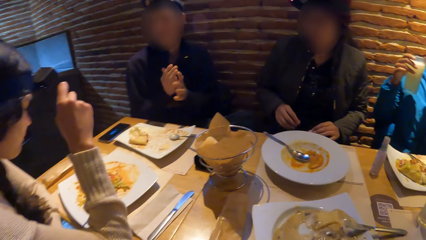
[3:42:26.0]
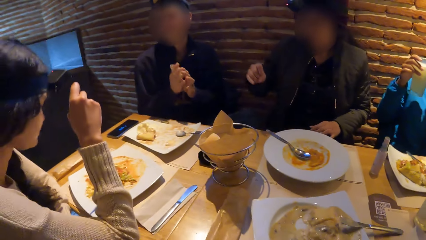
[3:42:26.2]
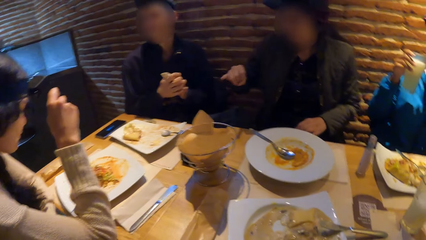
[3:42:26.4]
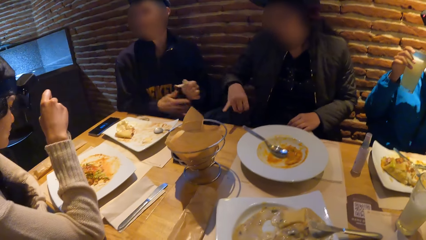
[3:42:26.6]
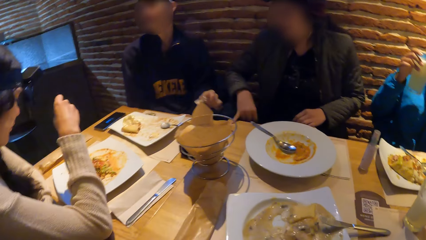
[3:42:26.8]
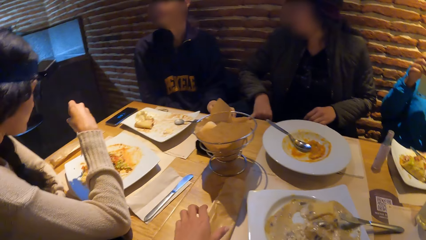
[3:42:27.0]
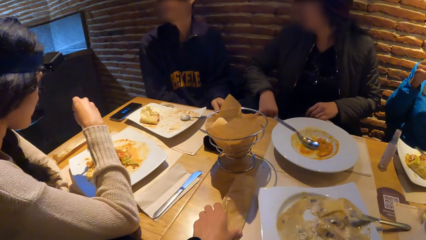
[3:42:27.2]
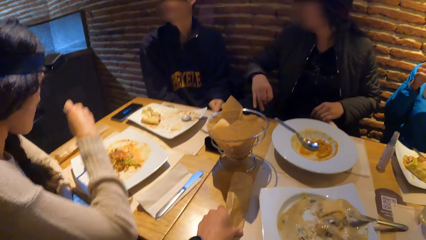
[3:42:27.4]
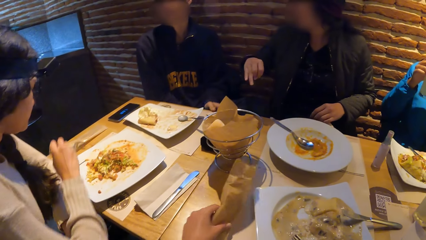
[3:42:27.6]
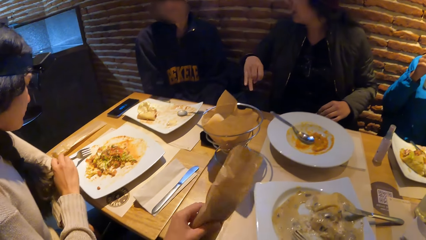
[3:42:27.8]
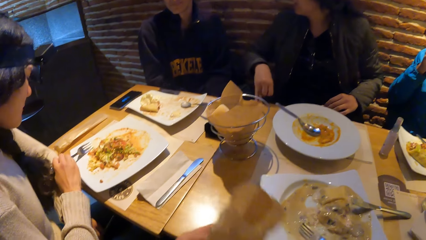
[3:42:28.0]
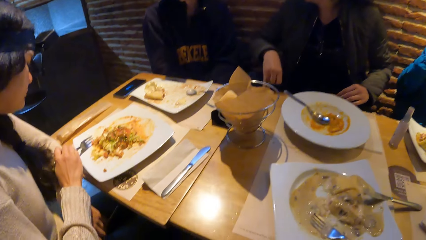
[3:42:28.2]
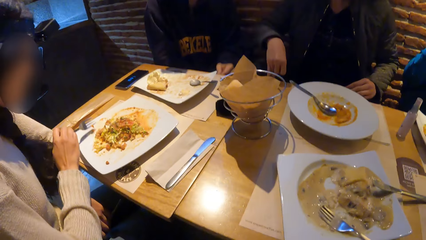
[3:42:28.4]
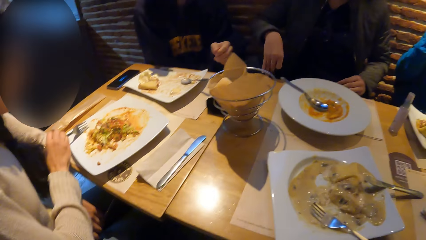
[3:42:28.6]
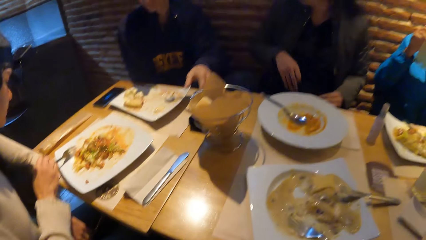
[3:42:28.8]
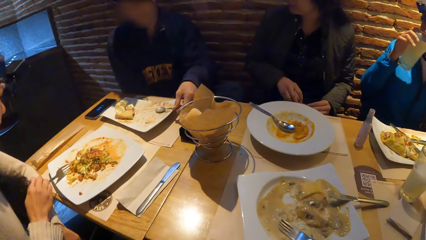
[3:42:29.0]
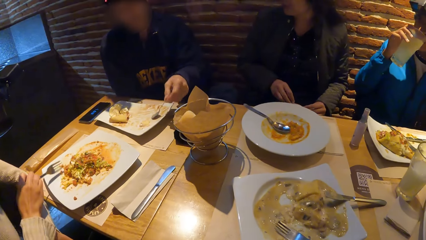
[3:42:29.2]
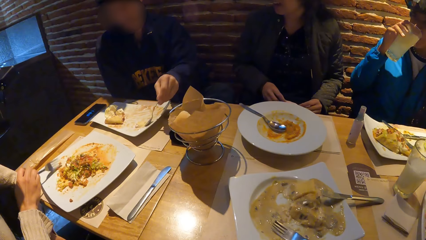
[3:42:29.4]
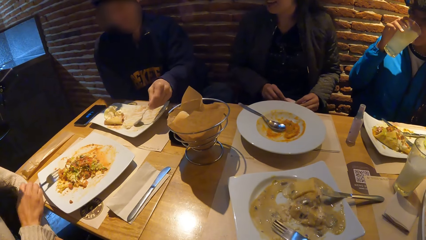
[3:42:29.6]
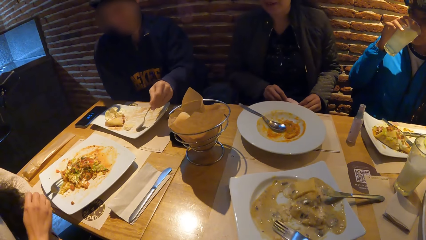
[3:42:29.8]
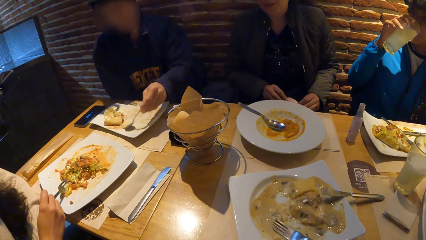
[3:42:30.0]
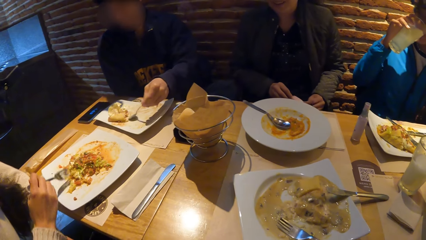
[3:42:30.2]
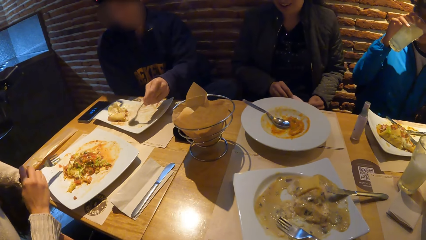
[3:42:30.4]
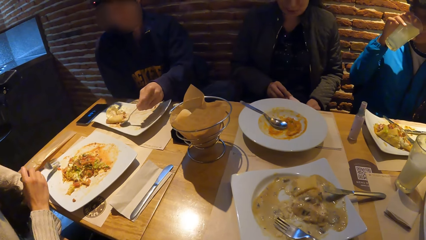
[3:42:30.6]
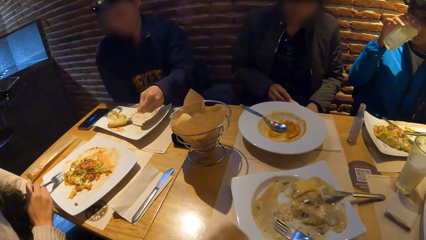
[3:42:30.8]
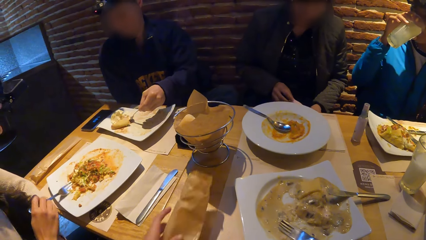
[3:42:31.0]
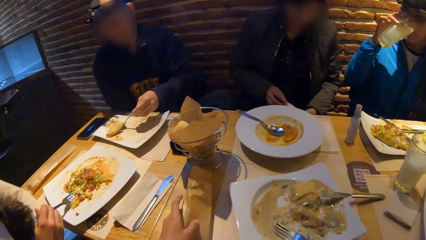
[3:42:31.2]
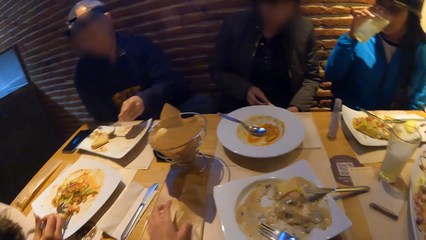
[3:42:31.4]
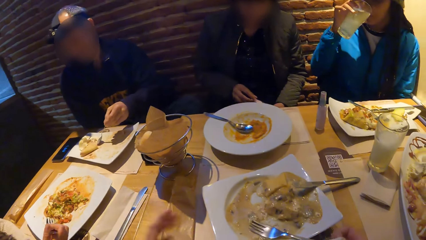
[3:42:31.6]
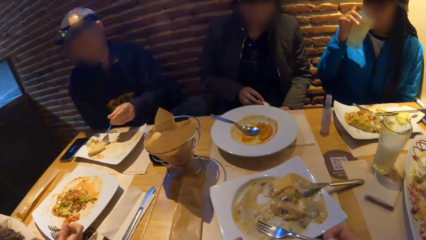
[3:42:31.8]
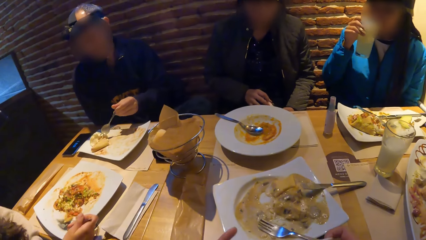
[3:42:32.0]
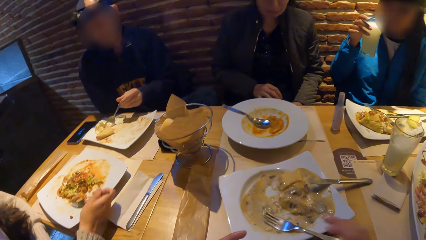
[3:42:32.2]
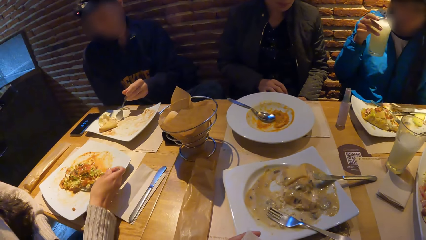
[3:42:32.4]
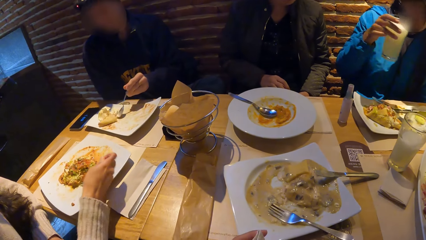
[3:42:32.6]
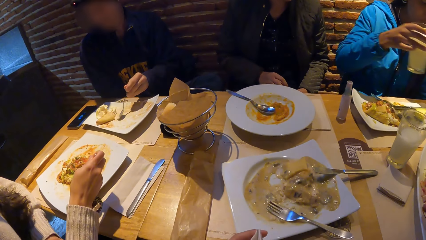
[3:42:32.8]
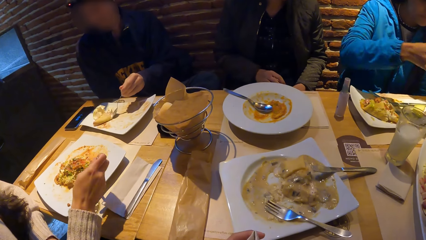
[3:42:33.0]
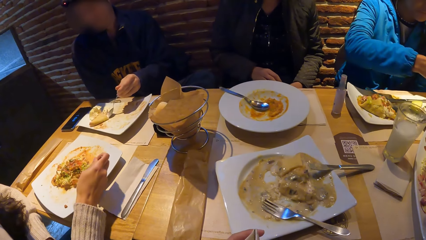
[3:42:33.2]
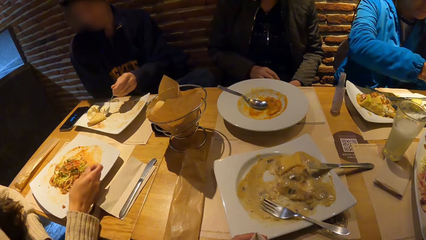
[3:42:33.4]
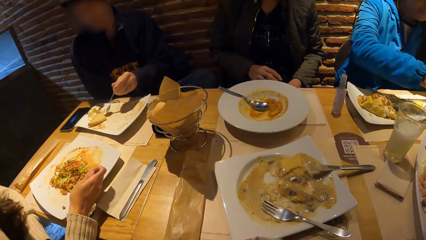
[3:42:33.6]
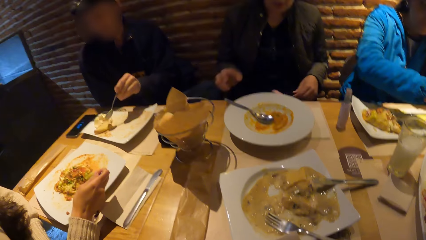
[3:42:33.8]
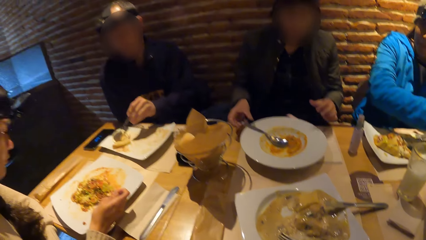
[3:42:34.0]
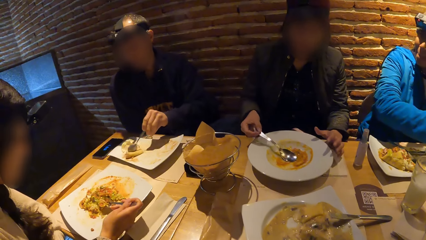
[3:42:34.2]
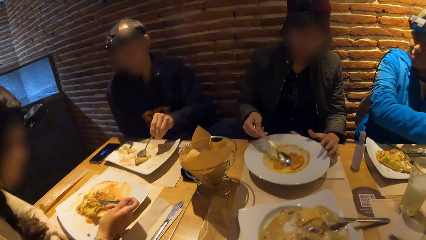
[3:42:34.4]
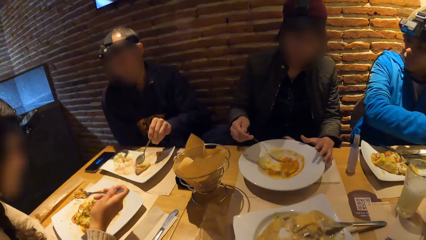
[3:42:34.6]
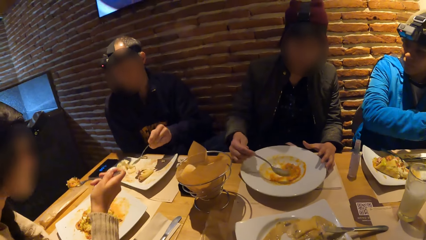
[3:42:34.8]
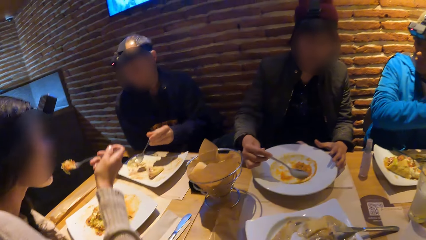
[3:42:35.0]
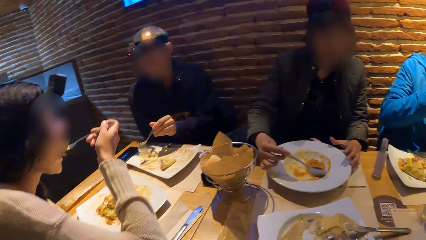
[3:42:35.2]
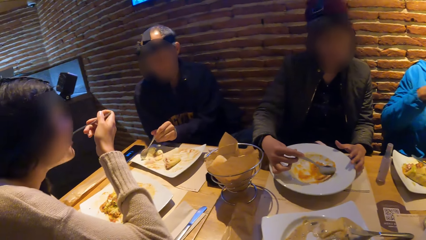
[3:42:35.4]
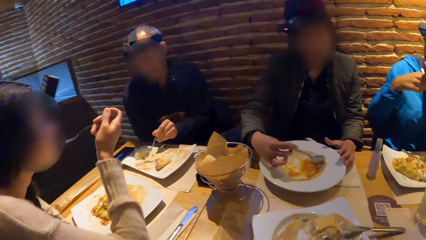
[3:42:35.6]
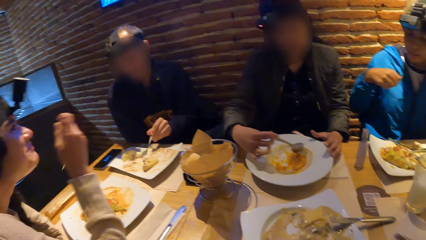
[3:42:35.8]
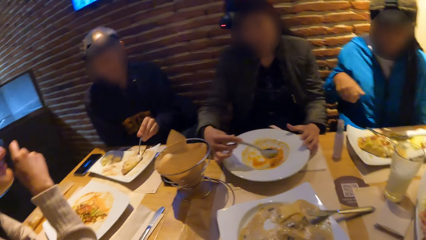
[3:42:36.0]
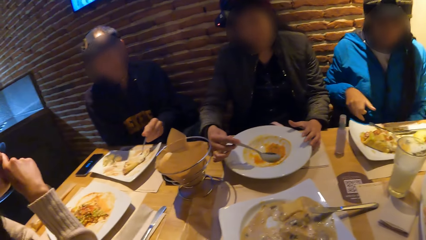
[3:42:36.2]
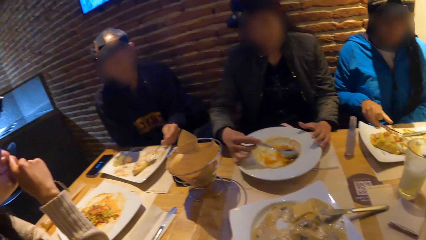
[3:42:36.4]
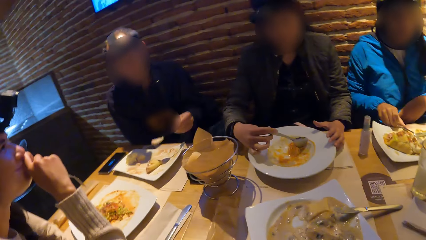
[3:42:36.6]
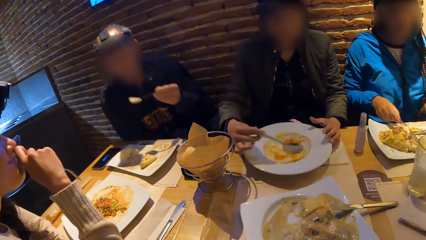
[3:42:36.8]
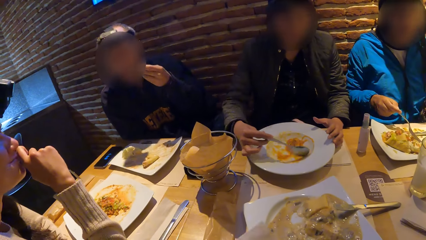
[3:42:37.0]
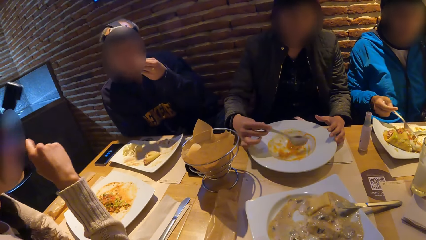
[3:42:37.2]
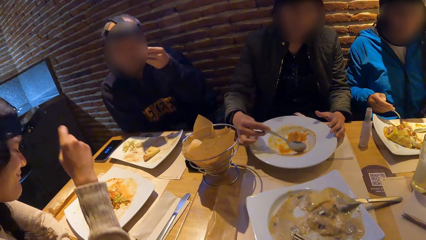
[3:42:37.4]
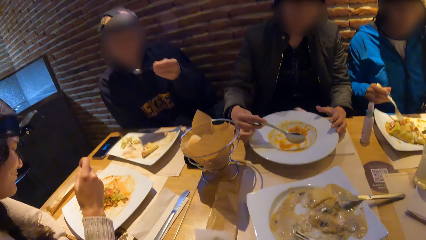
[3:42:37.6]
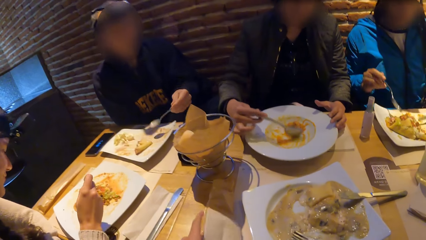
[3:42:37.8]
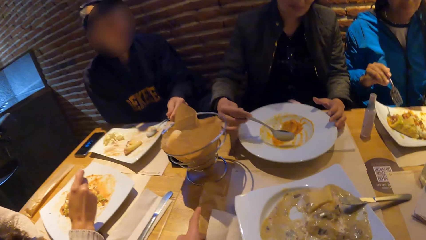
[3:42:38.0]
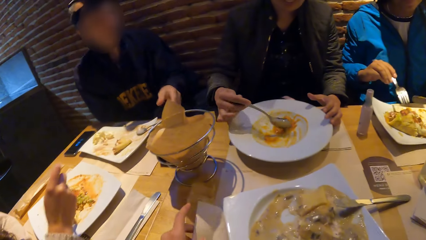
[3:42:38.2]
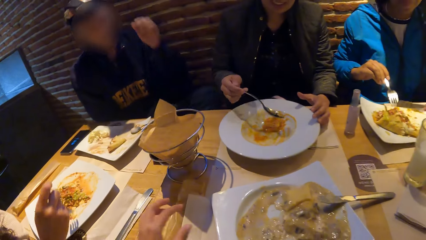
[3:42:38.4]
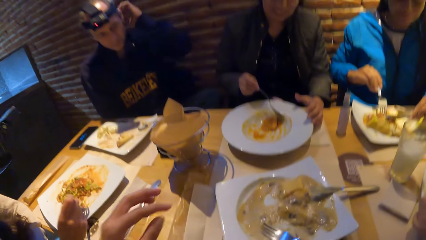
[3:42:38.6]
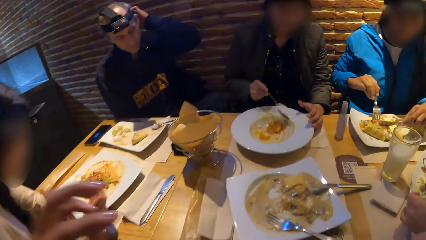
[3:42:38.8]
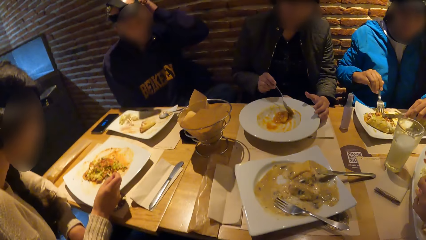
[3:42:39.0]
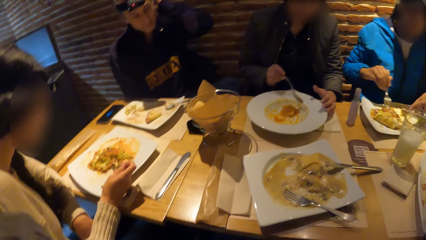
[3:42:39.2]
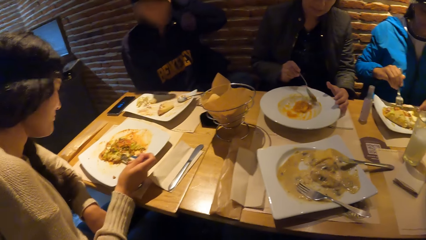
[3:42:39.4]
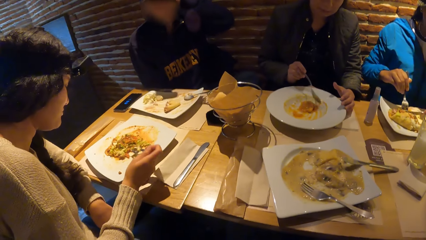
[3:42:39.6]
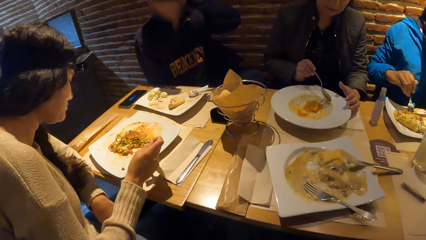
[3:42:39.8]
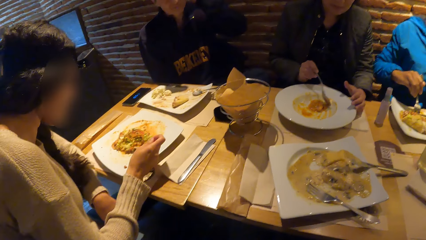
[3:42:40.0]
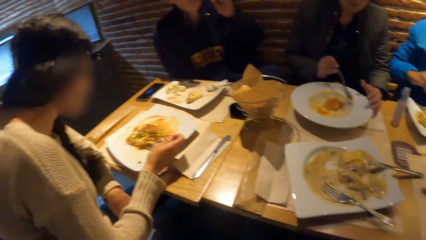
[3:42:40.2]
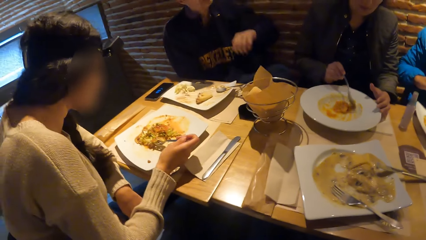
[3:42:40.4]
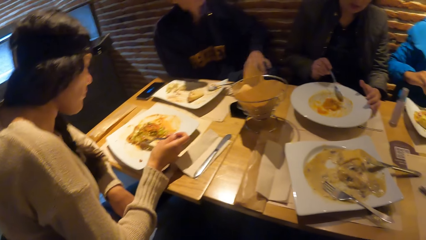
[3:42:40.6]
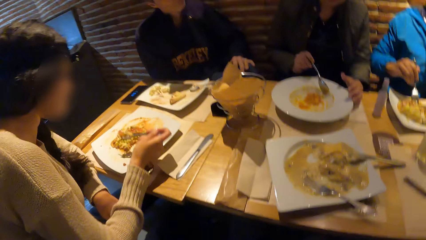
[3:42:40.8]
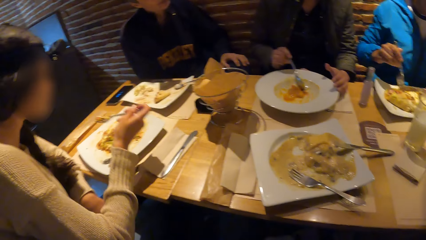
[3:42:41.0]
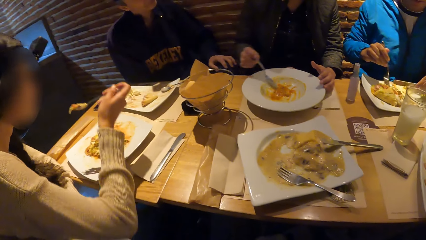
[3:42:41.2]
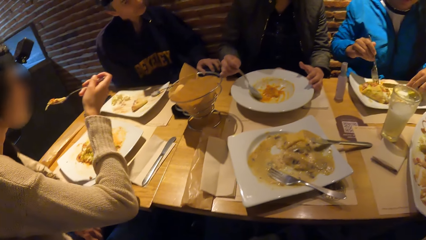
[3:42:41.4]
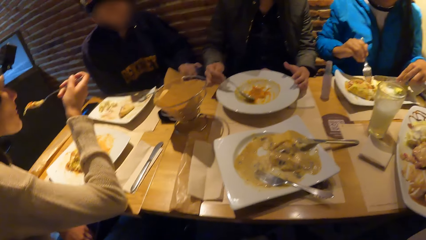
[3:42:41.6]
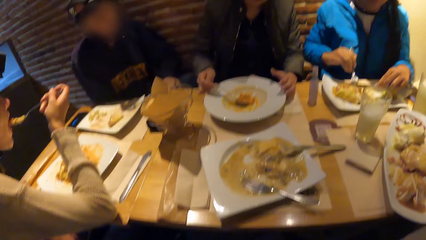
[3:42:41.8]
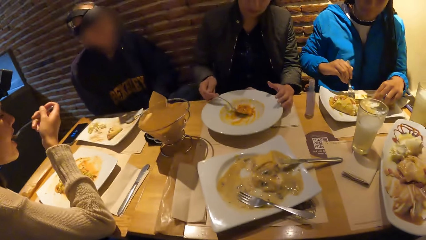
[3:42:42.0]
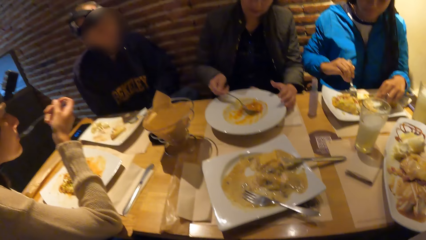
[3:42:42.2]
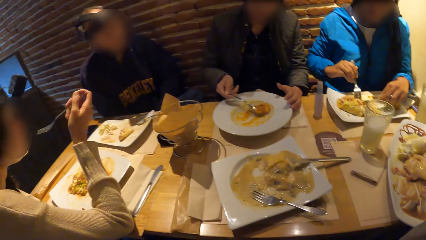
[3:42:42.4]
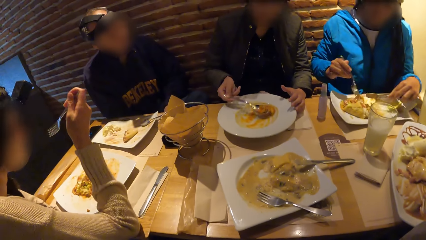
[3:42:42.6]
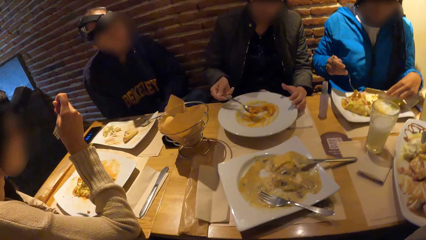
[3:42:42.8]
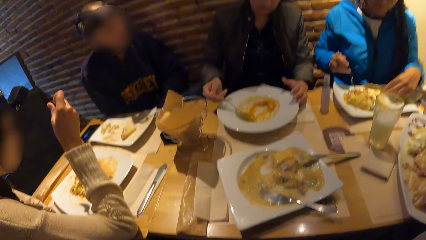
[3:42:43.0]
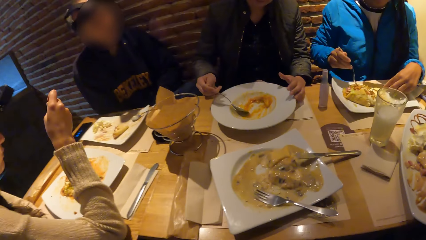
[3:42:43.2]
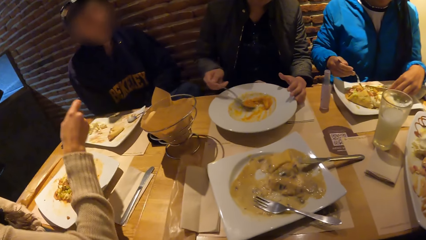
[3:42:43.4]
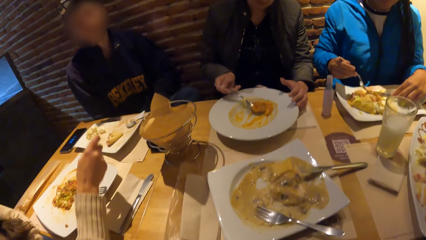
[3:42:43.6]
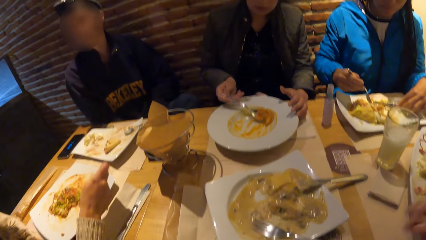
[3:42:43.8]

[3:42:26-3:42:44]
The camera wearer picks up a paper from the table. They put the paper on the table. A woman drops the glass of juice in her right hand on the table. Another woman puts the food in her mouth with the spoon in her right hand. A man puts the food in his mouth with the spoon in his left hand. The man touches his head with his left hand. The camera wearer stares around the room. The man interacts with a third woman at the table. The second woman puts the food in her mouth with the fork in her right hand.
